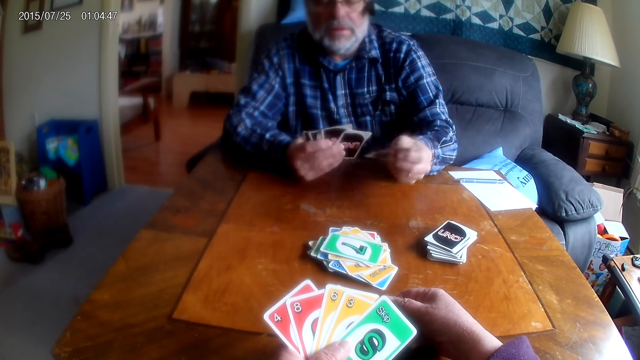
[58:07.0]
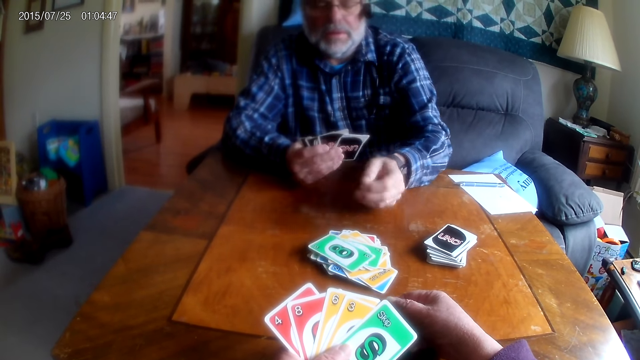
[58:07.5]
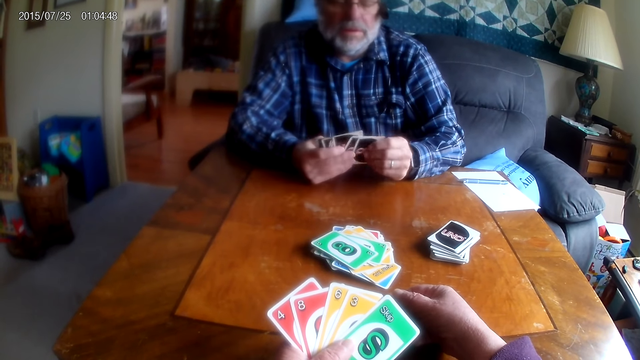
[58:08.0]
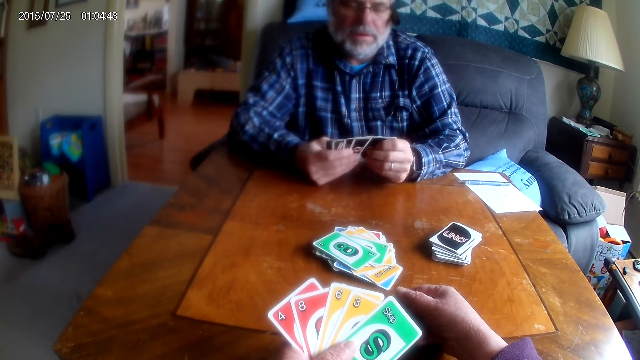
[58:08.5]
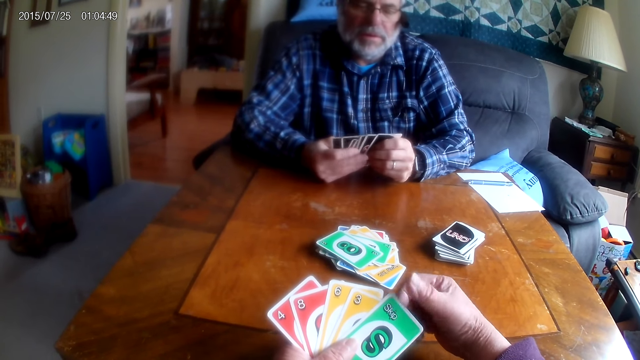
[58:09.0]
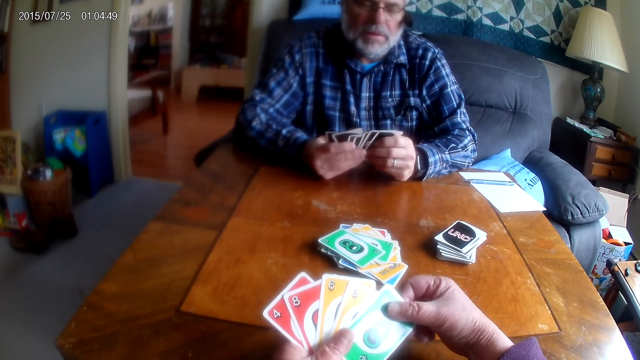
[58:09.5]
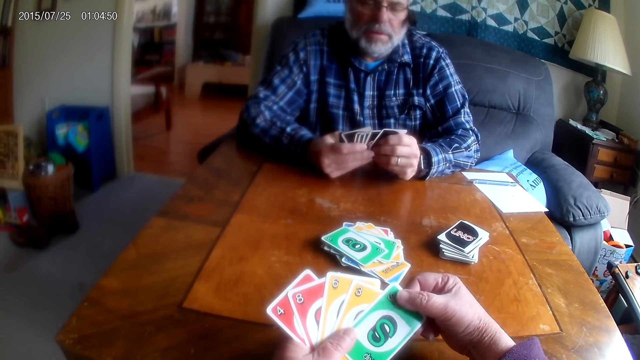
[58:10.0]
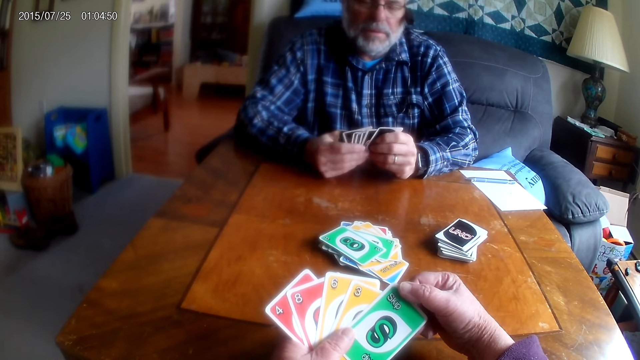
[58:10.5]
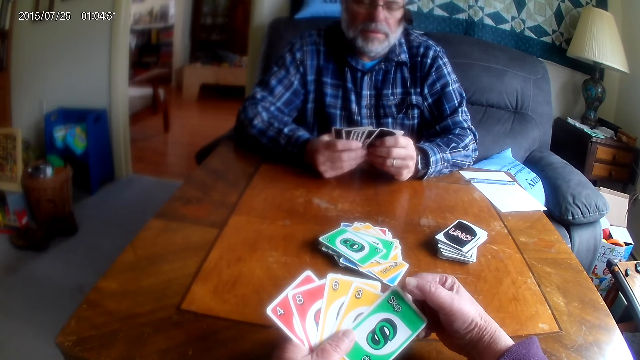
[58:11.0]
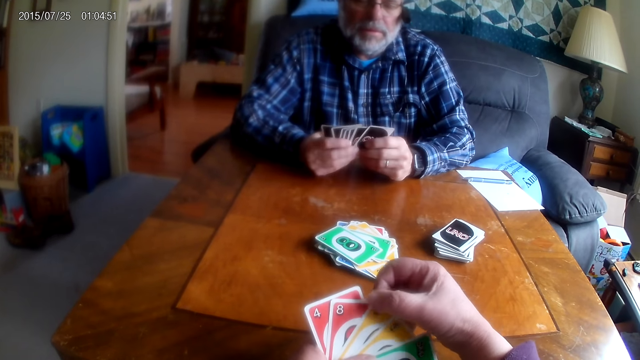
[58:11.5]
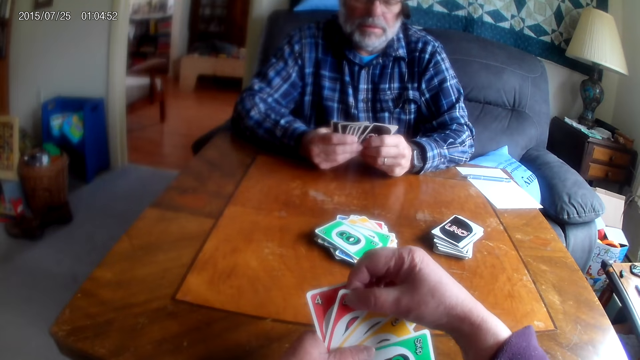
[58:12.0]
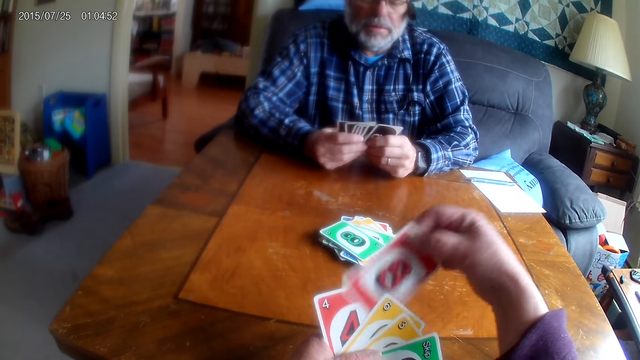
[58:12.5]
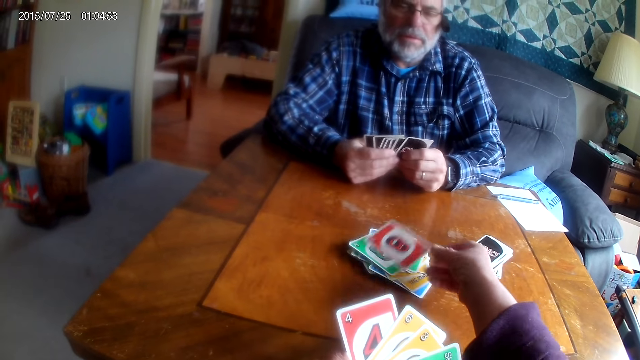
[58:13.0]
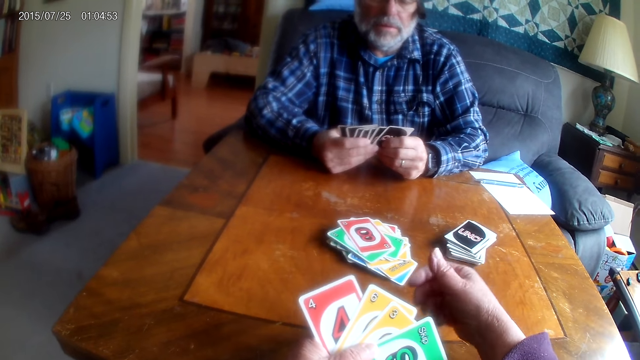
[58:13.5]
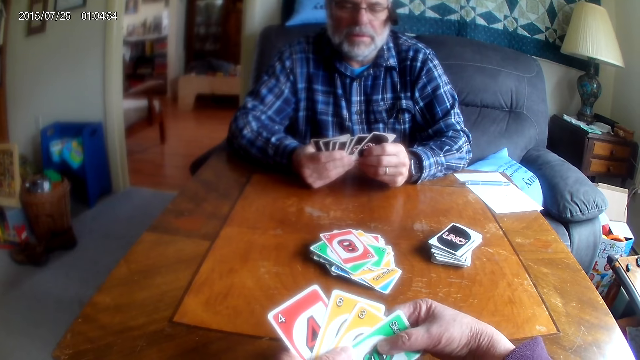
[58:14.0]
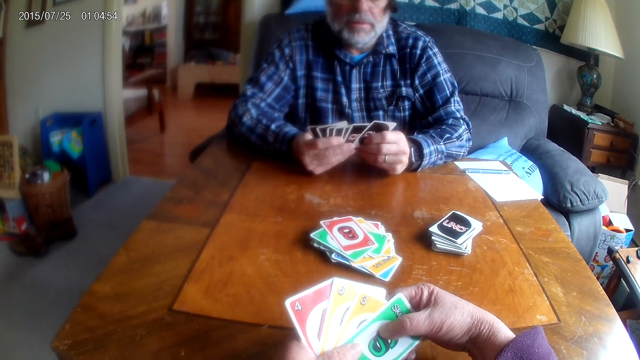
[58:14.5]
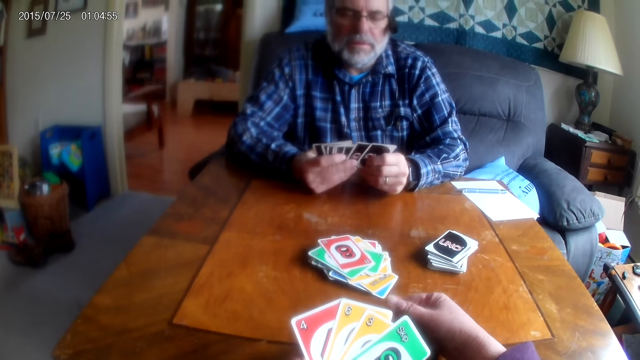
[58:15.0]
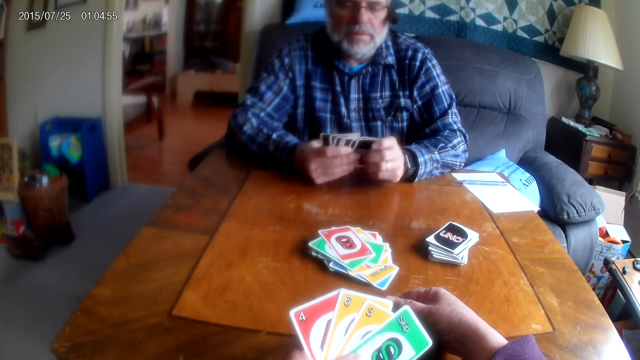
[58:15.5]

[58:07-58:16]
A man puts a playing card on the table. The camera wearer puts a playing card on the table.

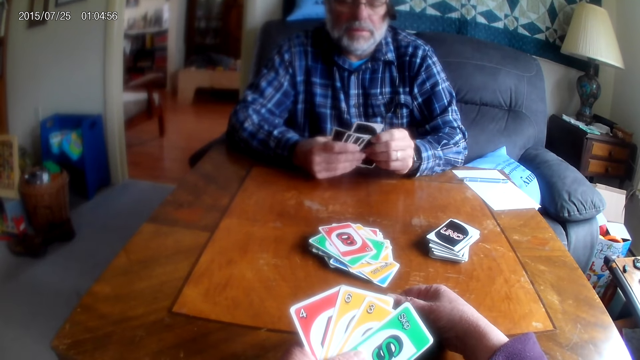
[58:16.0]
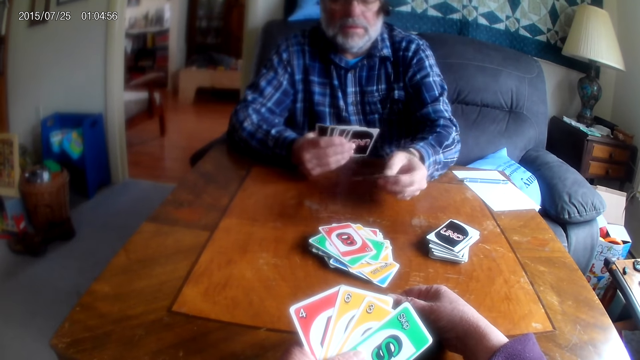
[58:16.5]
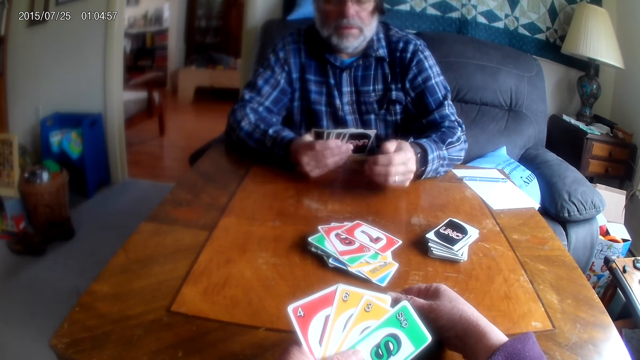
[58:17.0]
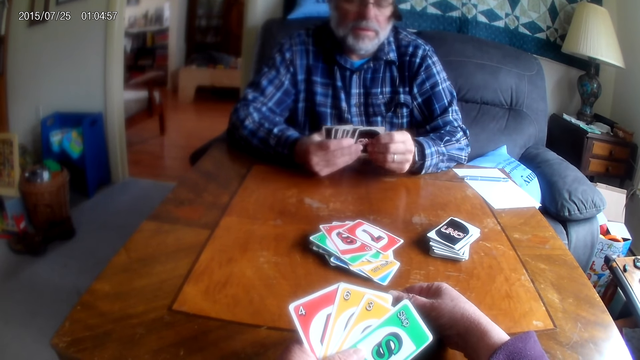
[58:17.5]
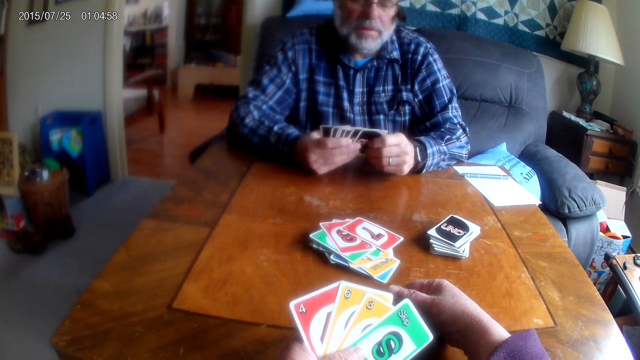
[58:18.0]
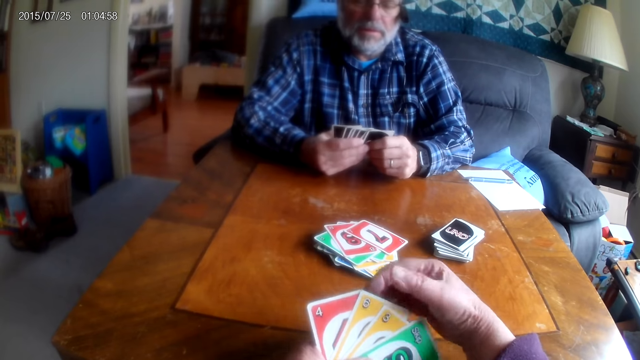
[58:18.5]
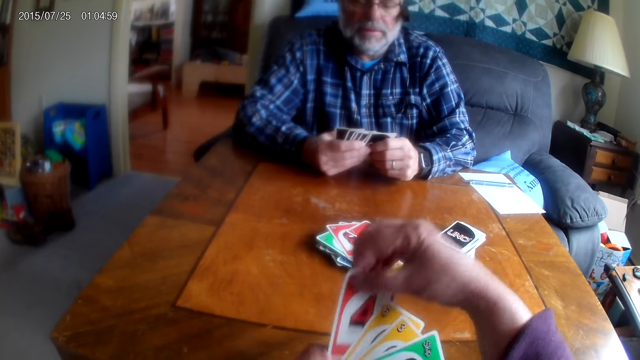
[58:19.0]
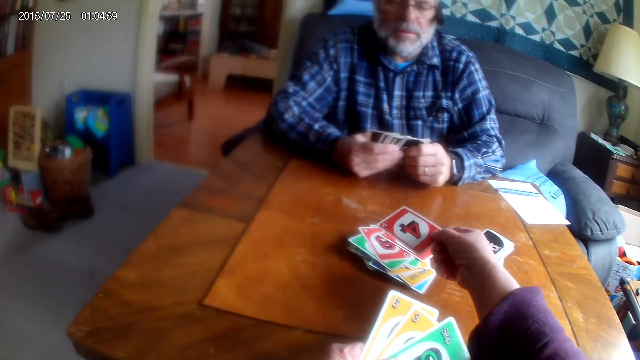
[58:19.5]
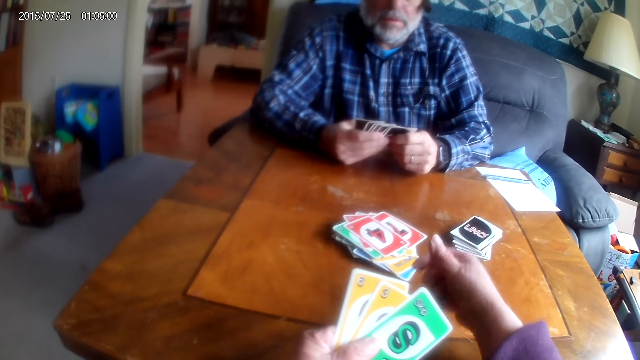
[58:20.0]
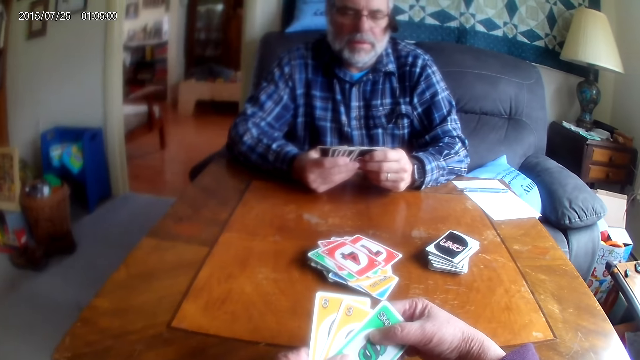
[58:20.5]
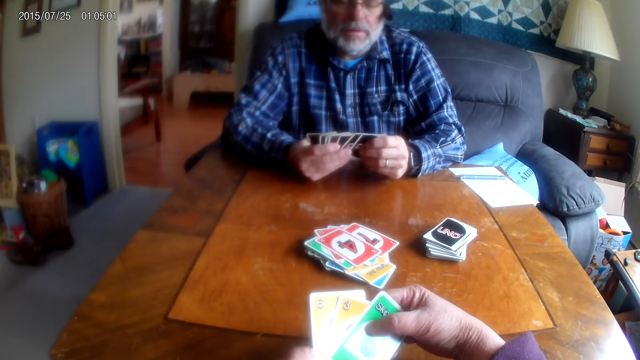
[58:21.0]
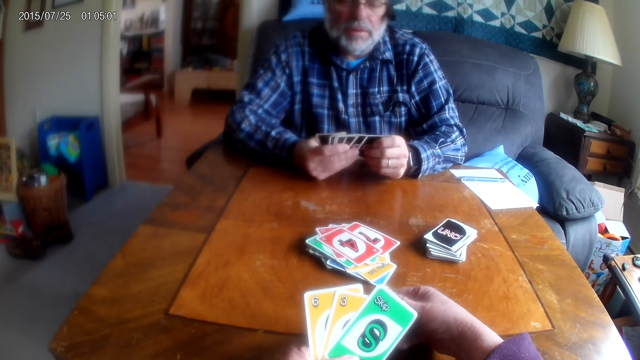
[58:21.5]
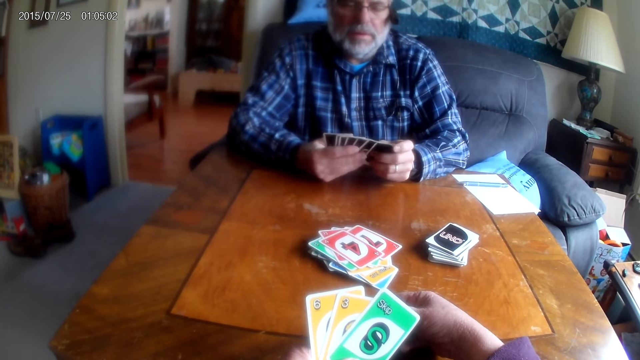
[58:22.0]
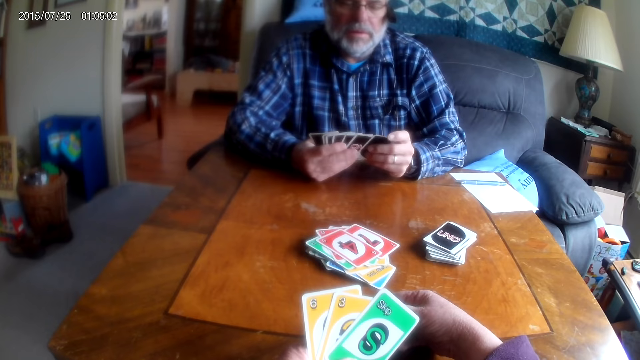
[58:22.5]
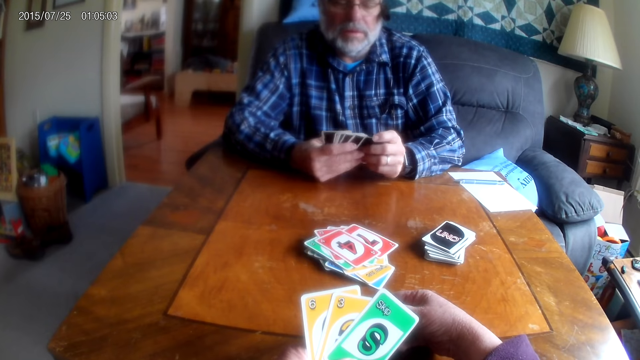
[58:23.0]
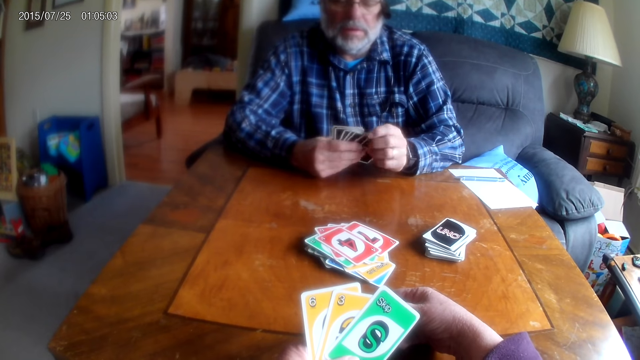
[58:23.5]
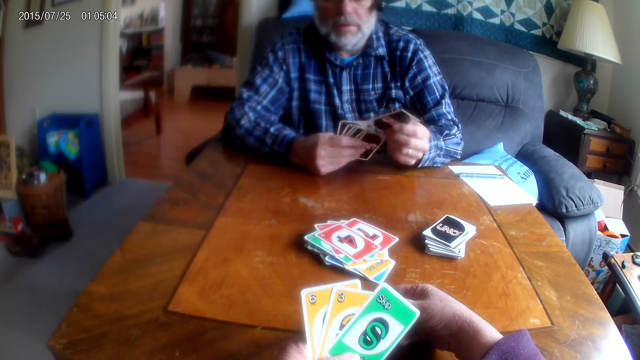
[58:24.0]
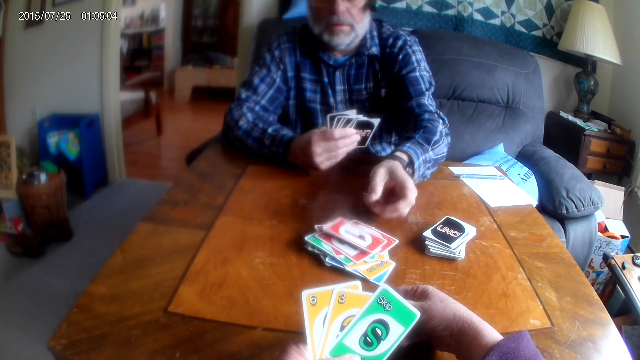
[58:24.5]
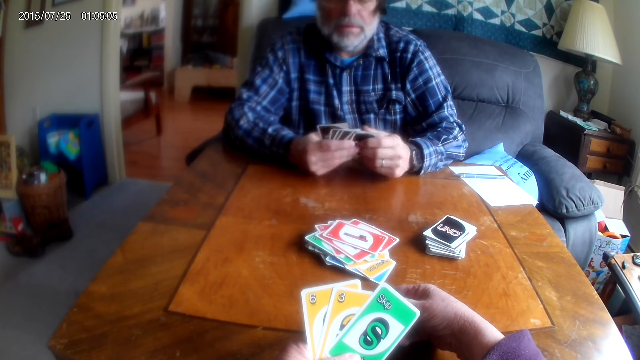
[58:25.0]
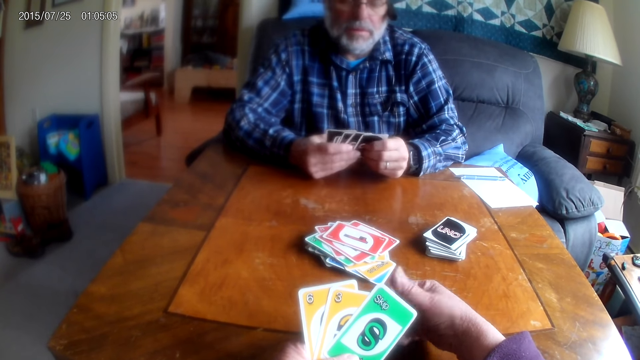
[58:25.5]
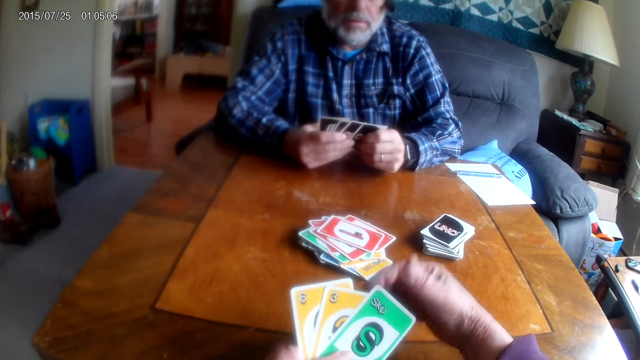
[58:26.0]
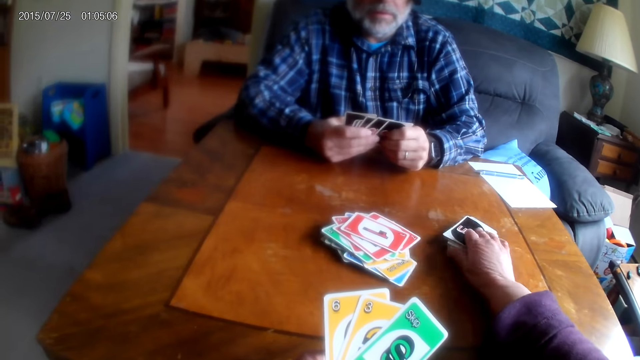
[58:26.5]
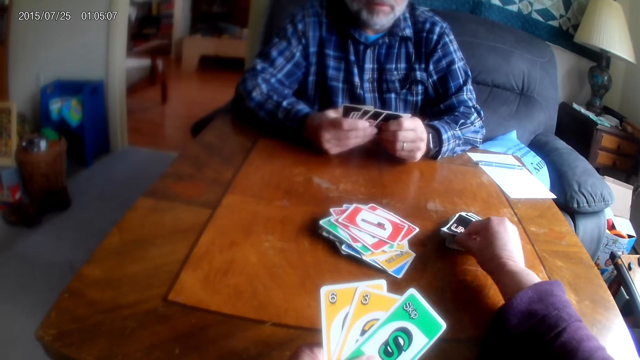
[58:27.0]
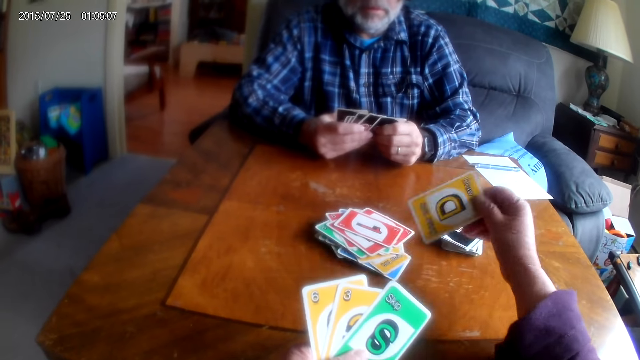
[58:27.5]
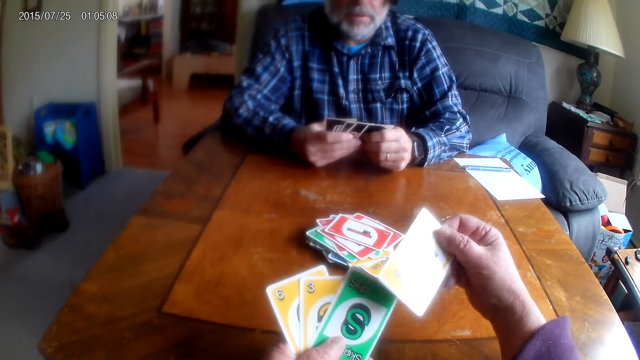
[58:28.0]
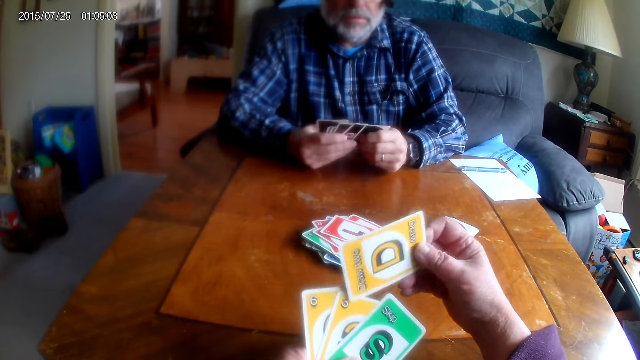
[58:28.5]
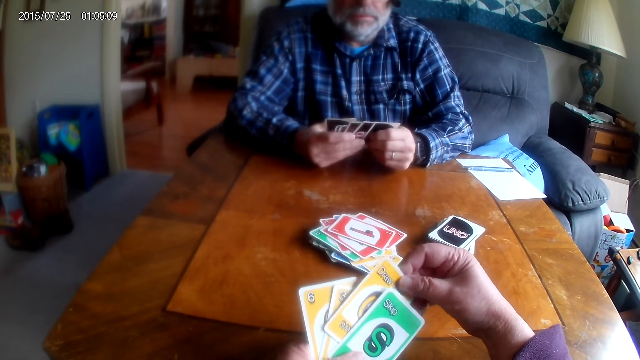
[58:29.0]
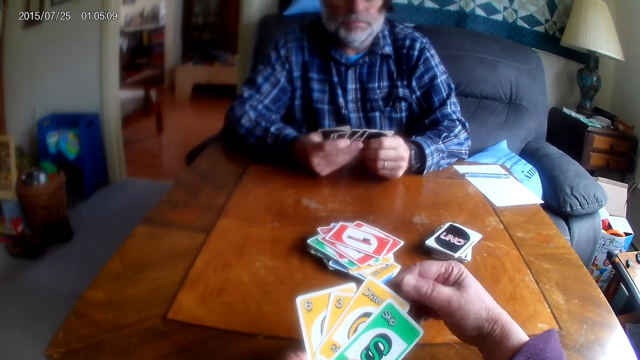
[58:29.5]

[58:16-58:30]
A man puts a playing card on the table. The camera wearer puts a playing card on the table. The man puts a playing card on the table. The camera wearer picks up a playing card from the table.
